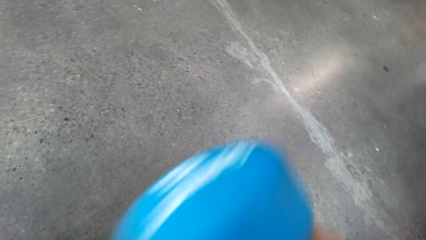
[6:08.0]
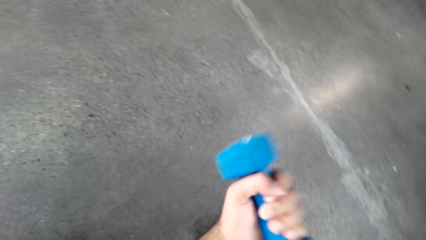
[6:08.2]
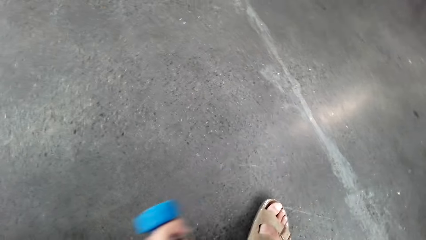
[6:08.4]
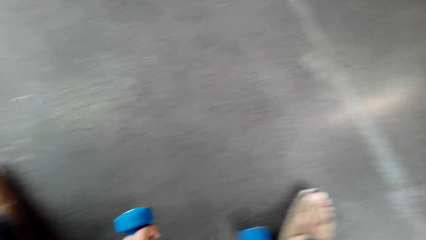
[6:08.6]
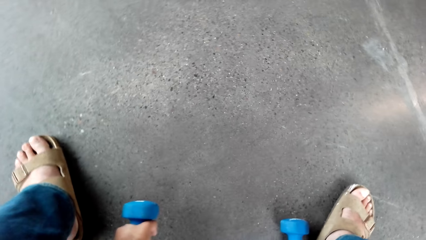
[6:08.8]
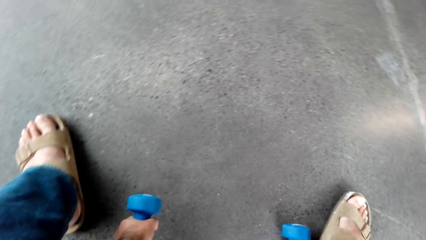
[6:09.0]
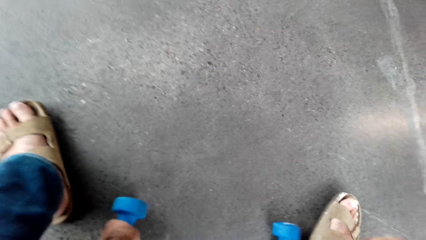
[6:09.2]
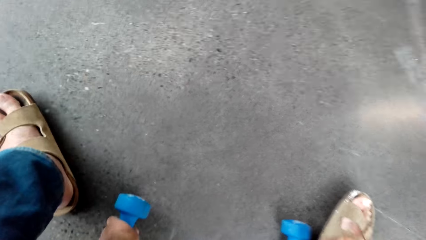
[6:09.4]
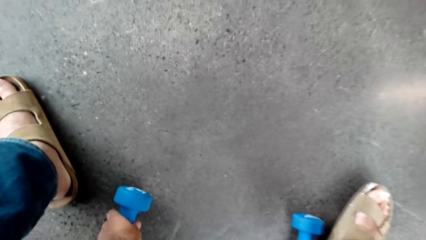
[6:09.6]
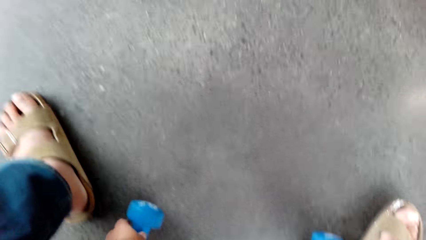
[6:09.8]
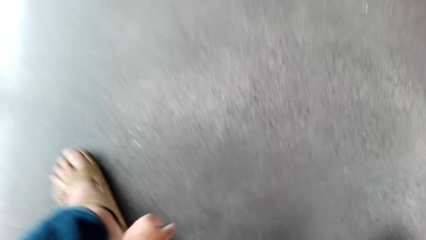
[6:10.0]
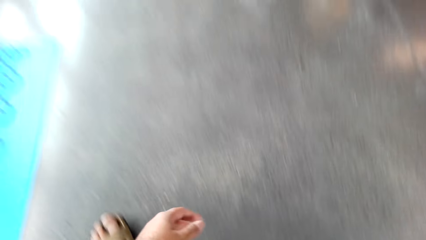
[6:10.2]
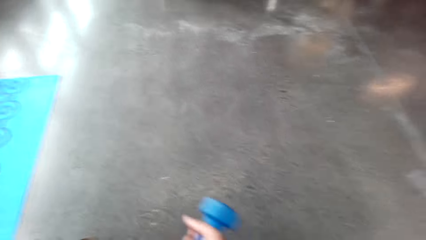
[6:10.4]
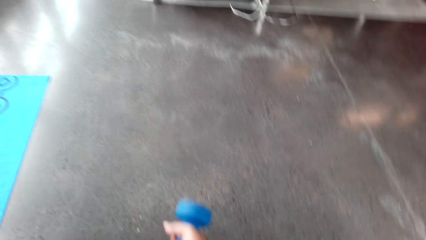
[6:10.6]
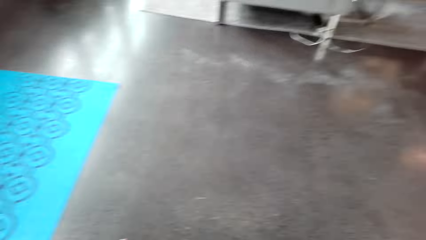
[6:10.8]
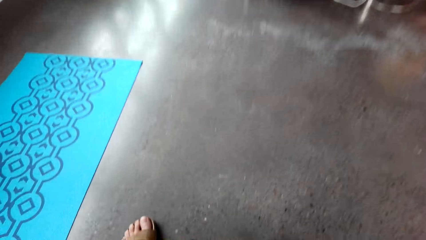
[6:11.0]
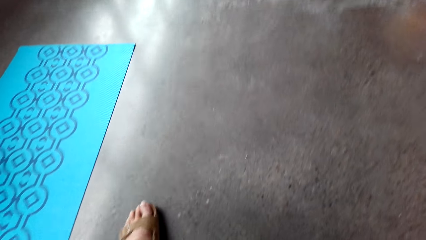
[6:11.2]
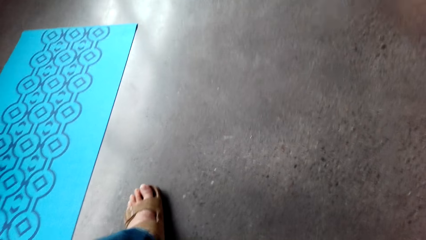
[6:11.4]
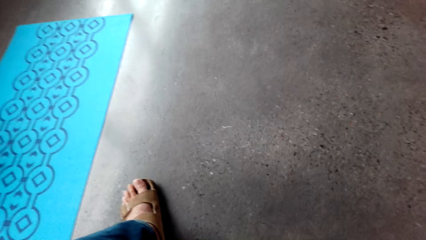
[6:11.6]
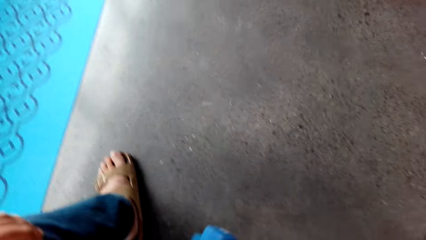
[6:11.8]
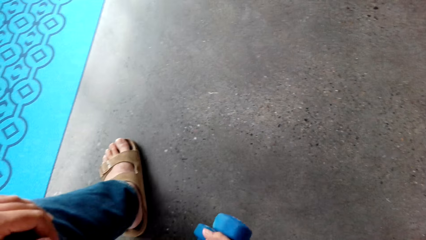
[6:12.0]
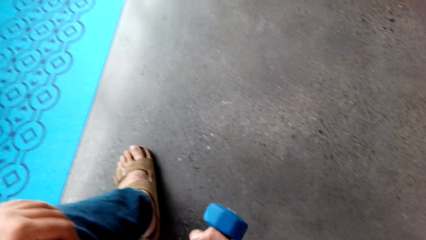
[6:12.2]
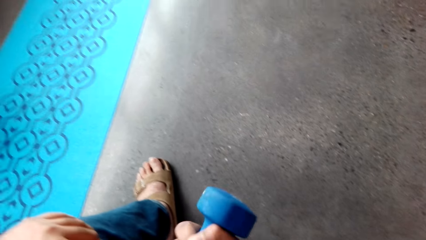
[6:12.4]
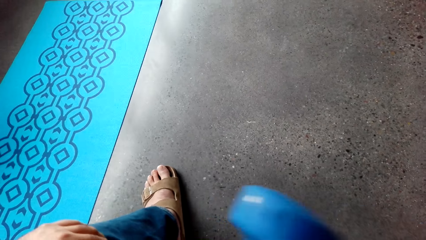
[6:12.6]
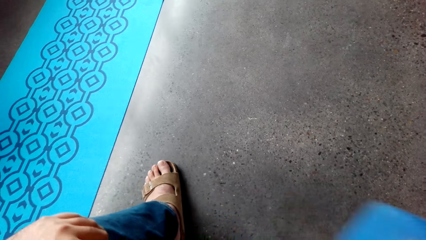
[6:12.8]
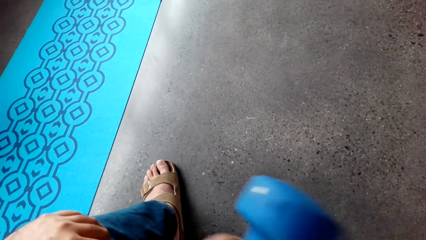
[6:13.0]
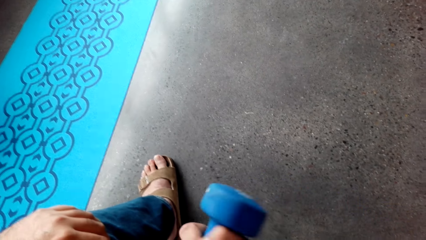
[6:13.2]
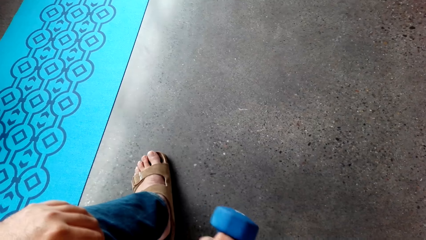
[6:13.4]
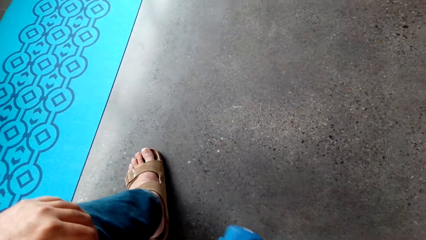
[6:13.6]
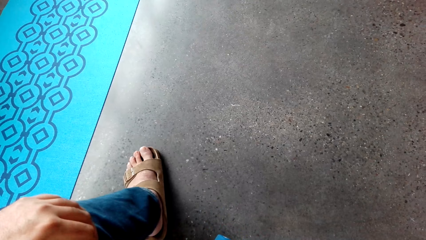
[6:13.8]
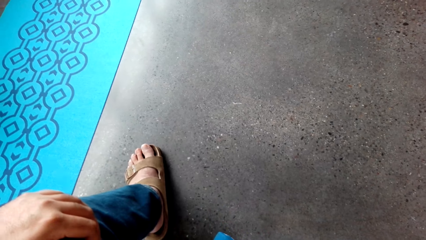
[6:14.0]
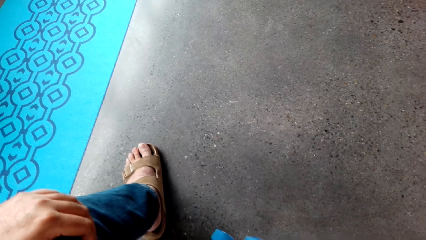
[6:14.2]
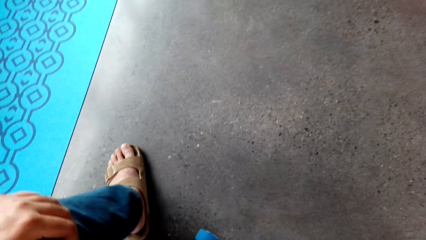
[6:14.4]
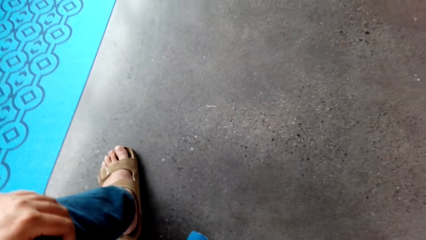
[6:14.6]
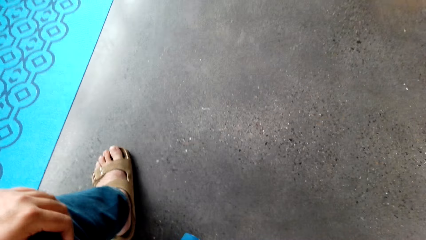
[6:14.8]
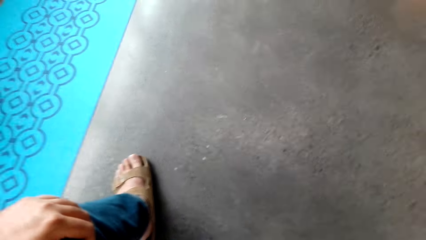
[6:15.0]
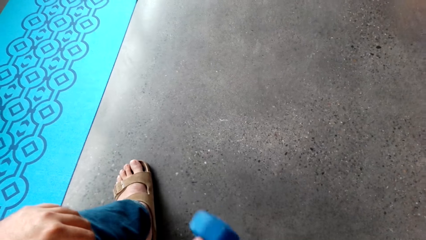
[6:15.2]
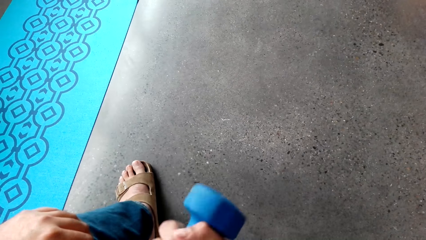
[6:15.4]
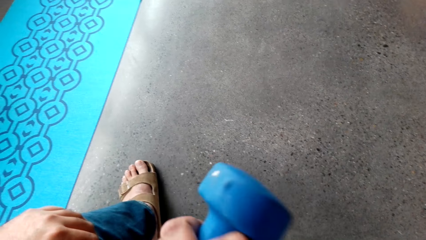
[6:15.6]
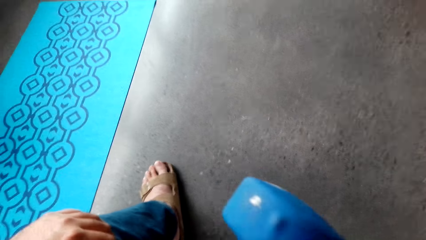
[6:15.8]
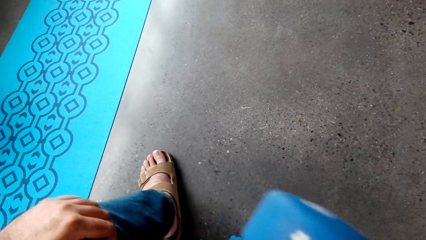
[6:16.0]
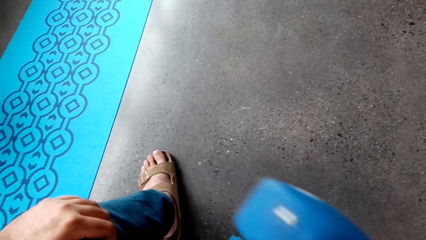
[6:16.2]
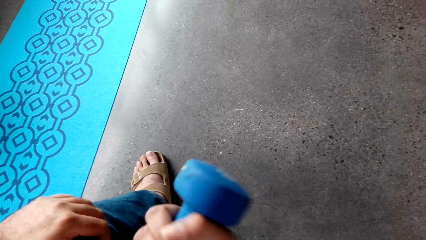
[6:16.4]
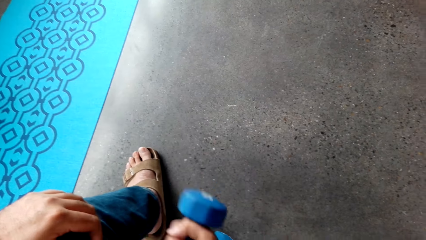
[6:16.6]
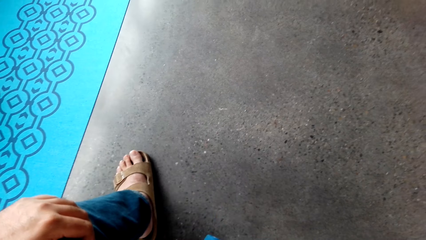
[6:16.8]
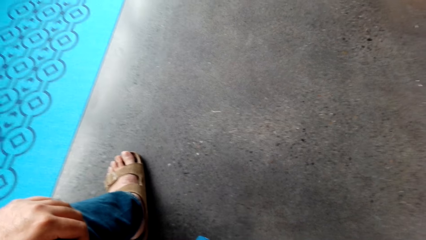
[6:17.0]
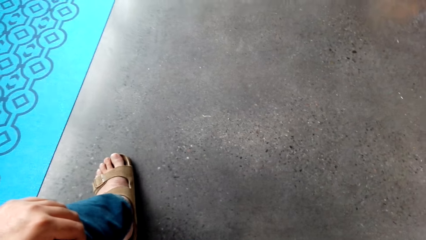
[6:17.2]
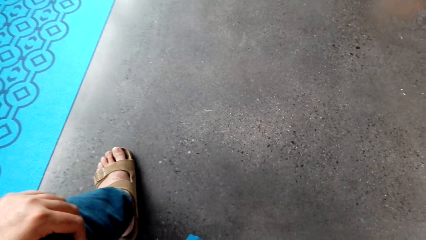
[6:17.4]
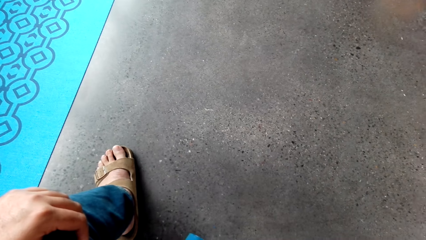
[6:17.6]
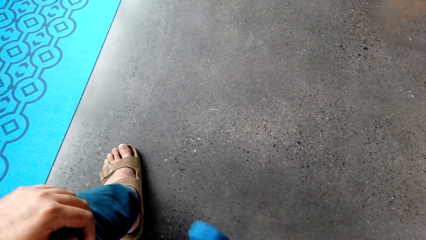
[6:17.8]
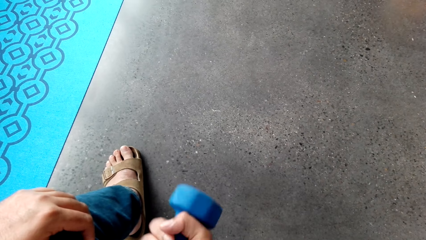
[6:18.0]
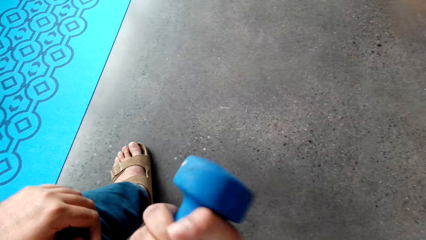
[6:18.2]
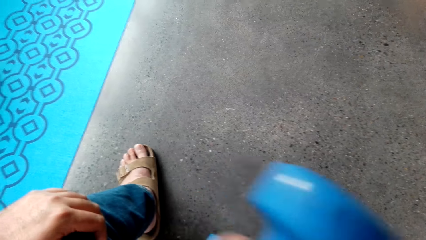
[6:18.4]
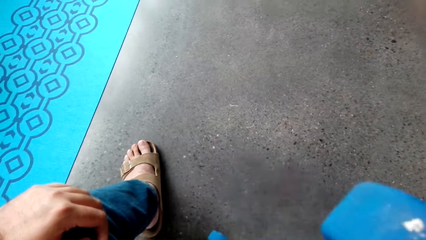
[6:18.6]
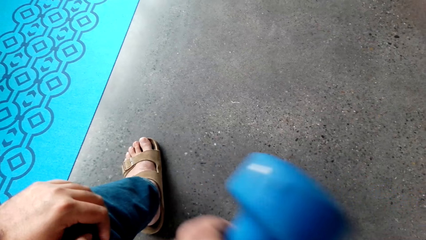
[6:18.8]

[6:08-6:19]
The camera wearer puts down a dumbbell. He exercises his right hand.

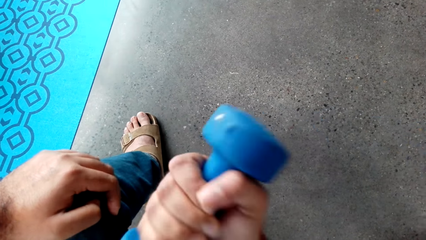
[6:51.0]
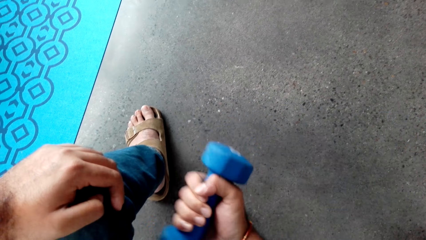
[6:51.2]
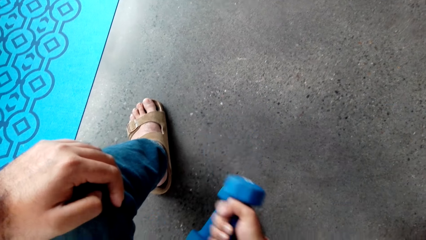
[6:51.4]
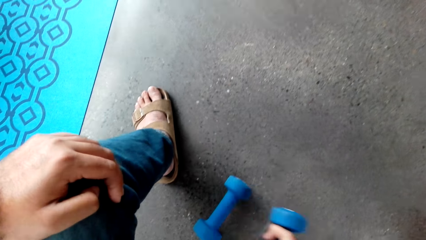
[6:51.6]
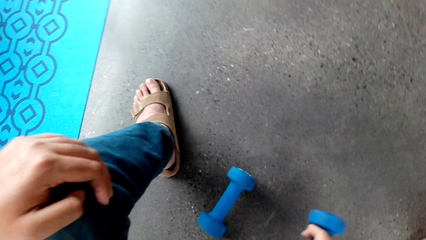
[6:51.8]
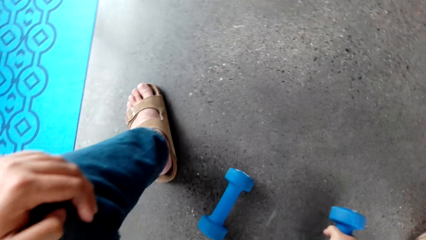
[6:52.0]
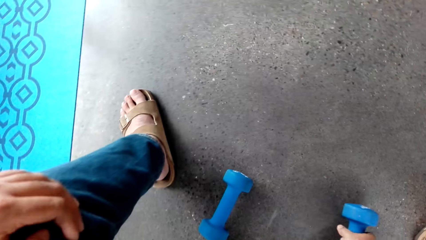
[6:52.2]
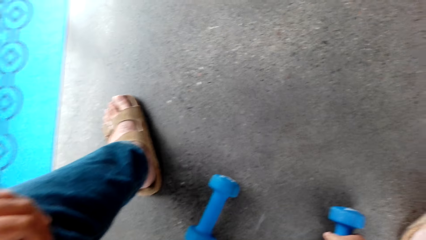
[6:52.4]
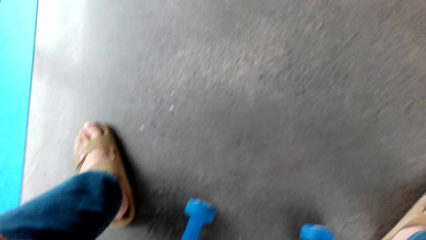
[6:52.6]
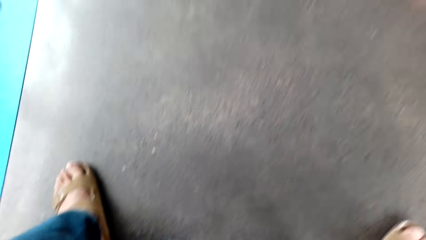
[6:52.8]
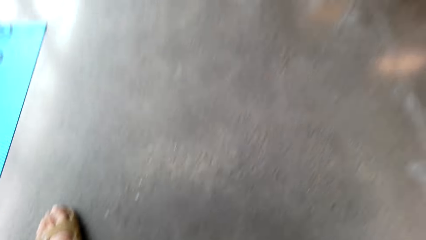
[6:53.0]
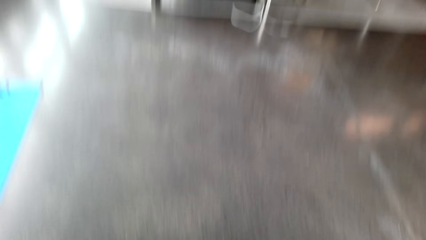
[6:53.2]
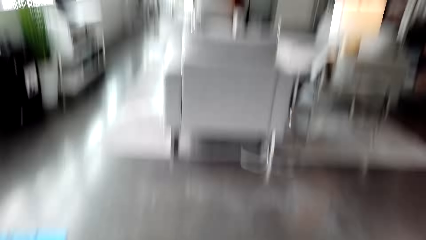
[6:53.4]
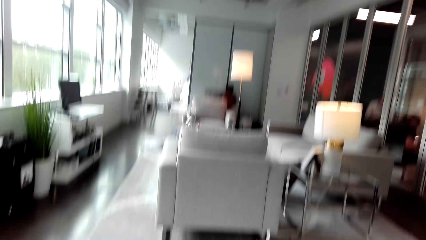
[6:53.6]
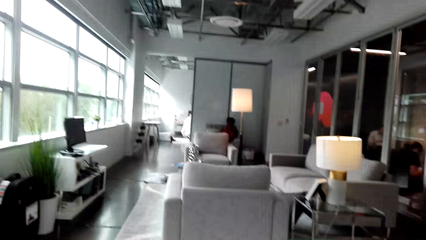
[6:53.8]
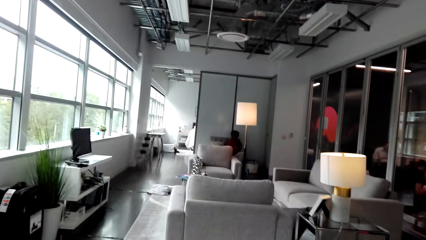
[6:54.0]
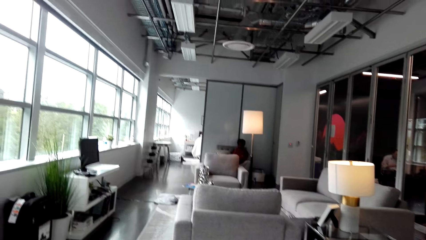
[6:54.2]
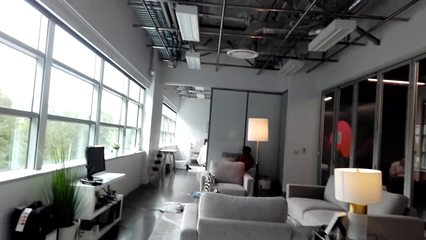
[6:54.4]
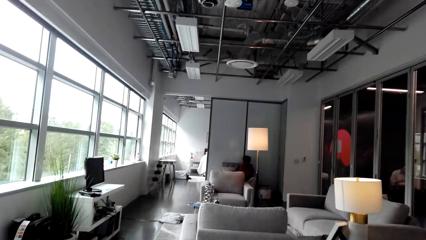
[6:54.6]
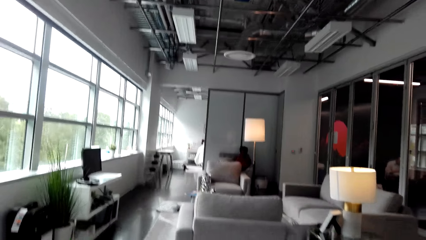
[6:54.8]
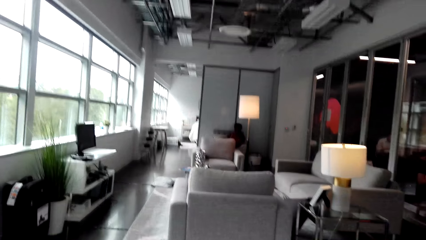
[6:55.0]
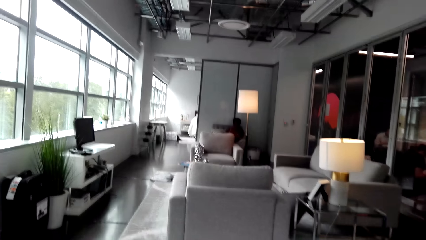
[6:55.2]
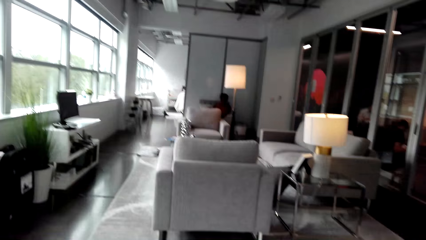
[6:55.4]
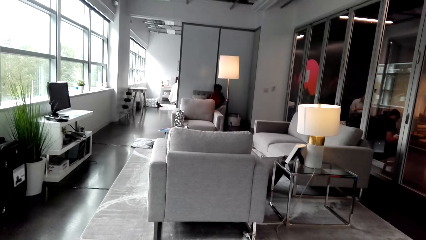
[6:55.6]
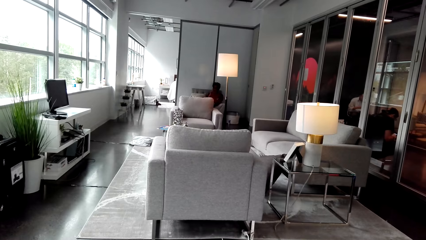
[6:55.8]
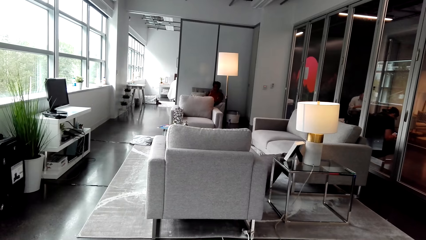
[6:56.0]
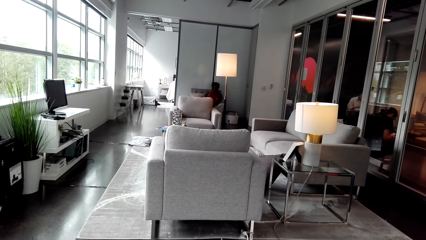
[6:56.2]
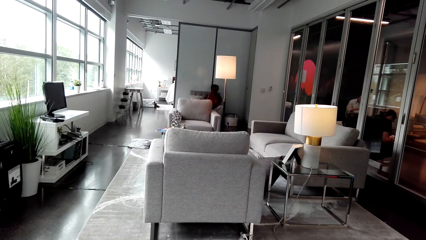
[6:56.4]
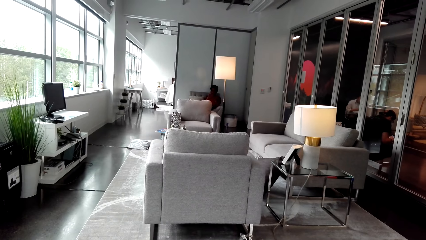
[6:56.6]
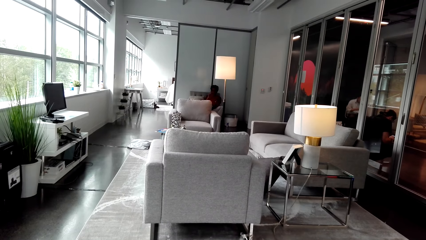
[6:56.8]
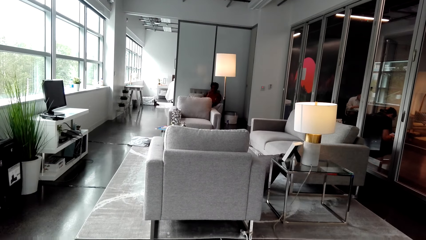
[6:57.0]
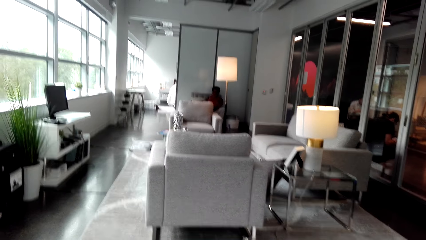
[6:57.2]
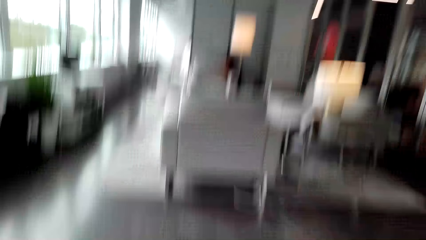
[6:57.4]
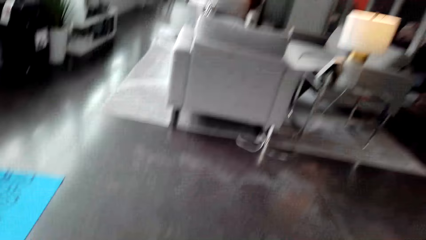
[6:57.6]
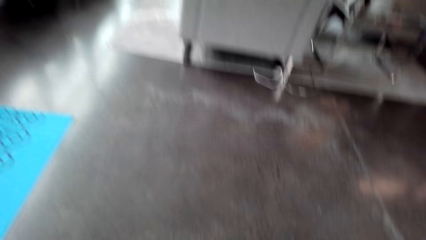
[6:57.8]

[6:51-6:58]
The camera wearer puts down a dumbbell.
